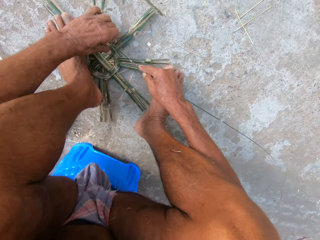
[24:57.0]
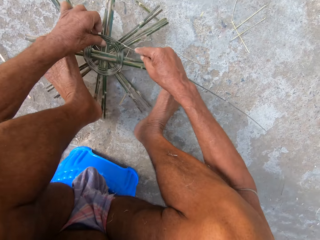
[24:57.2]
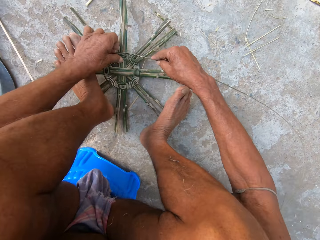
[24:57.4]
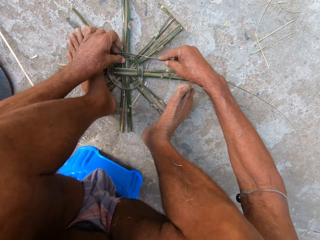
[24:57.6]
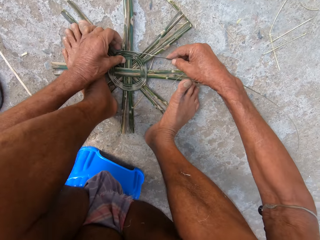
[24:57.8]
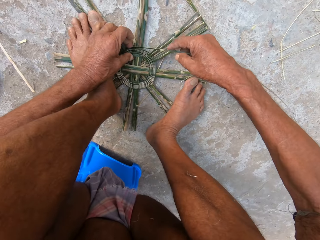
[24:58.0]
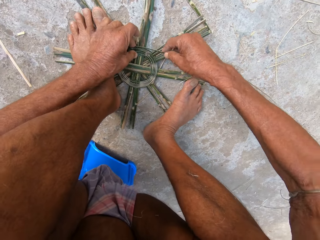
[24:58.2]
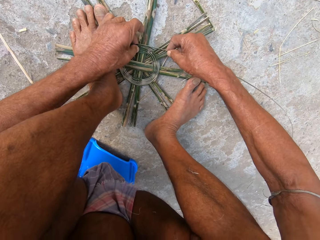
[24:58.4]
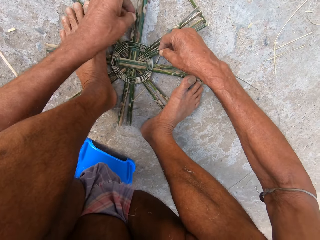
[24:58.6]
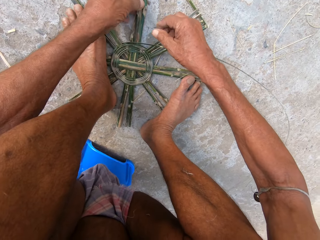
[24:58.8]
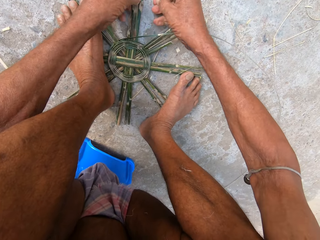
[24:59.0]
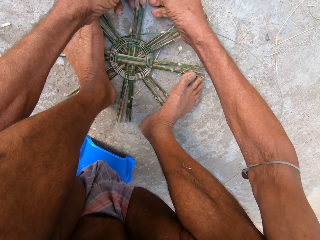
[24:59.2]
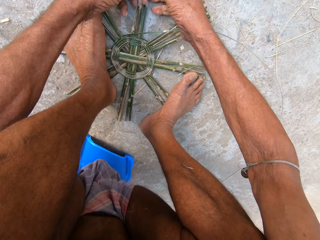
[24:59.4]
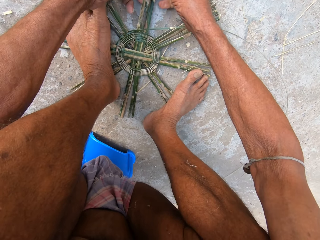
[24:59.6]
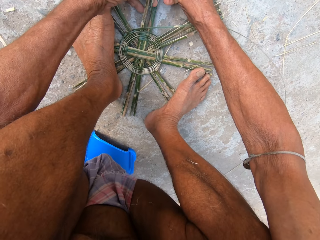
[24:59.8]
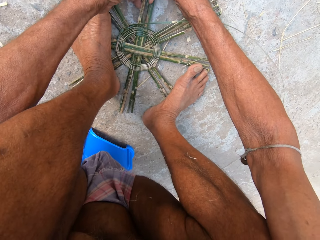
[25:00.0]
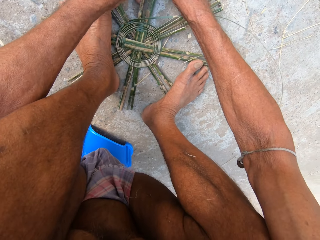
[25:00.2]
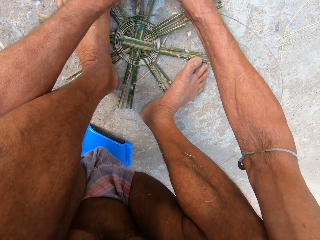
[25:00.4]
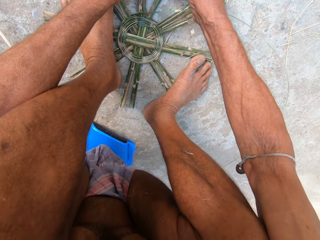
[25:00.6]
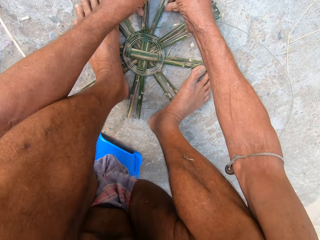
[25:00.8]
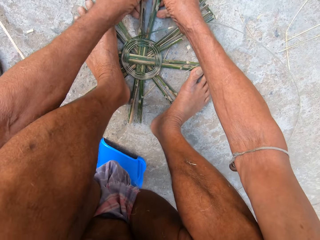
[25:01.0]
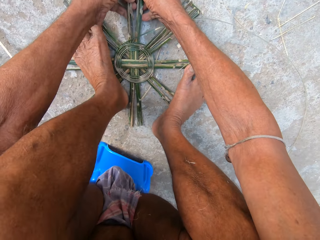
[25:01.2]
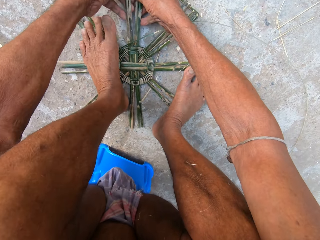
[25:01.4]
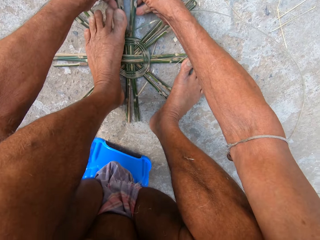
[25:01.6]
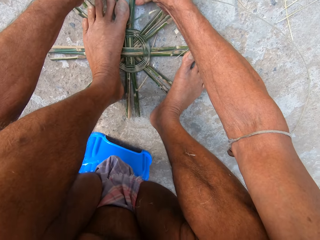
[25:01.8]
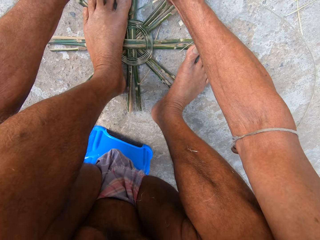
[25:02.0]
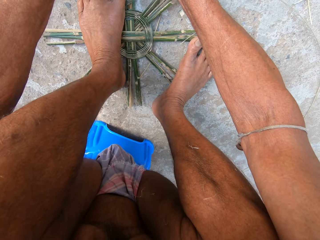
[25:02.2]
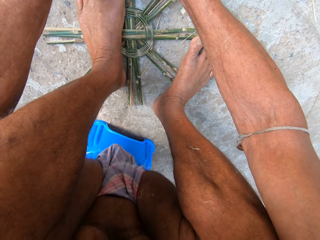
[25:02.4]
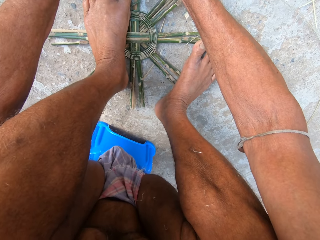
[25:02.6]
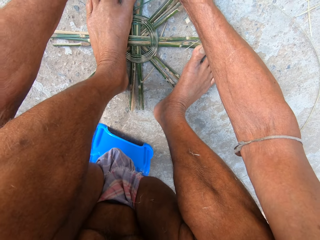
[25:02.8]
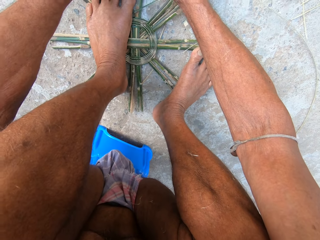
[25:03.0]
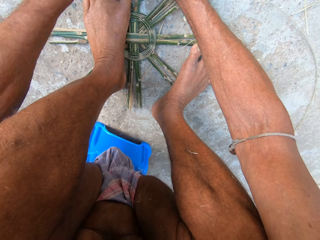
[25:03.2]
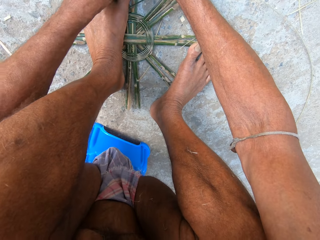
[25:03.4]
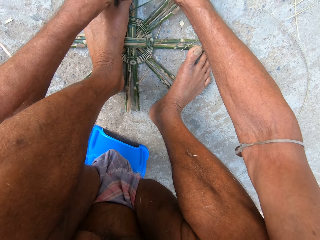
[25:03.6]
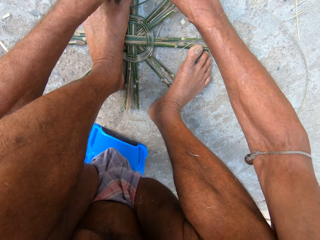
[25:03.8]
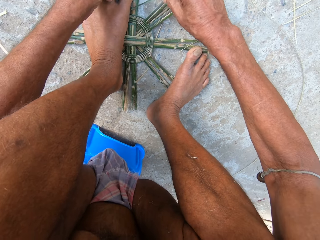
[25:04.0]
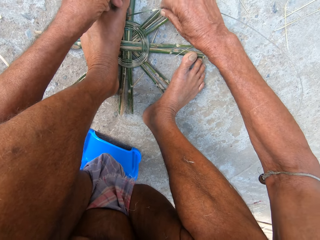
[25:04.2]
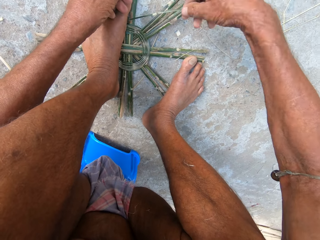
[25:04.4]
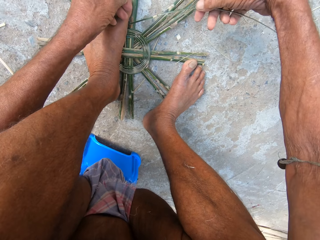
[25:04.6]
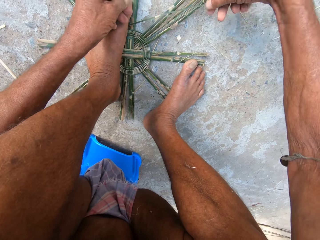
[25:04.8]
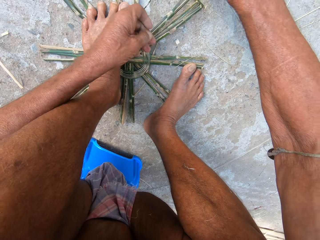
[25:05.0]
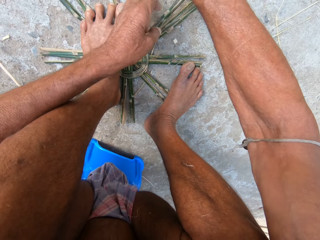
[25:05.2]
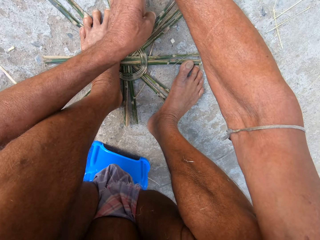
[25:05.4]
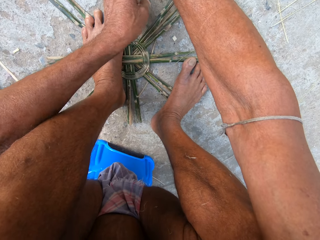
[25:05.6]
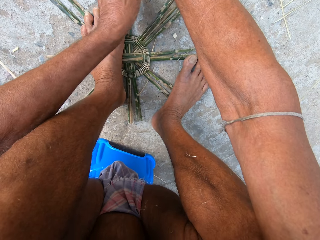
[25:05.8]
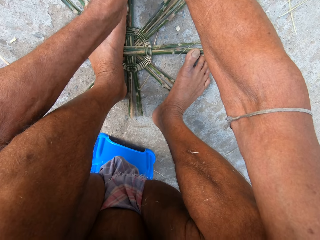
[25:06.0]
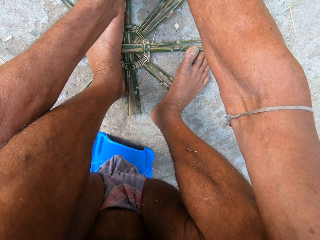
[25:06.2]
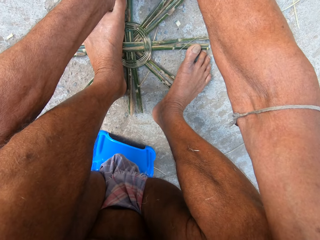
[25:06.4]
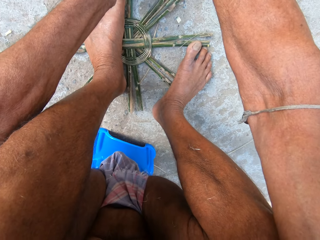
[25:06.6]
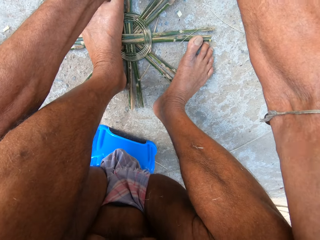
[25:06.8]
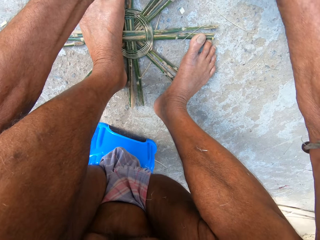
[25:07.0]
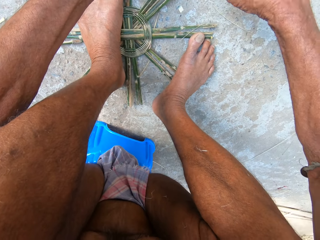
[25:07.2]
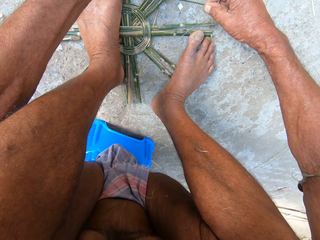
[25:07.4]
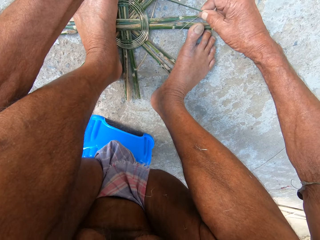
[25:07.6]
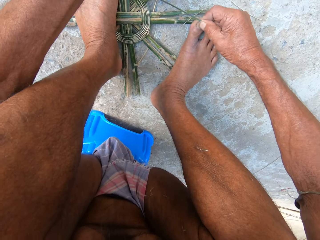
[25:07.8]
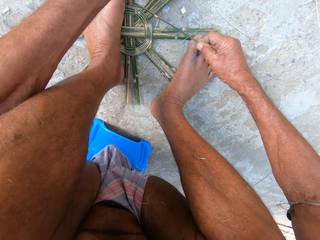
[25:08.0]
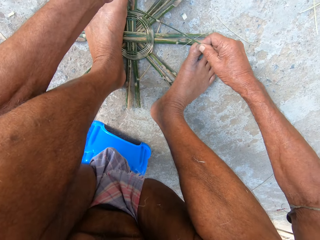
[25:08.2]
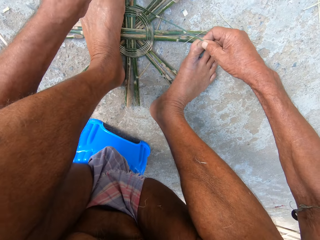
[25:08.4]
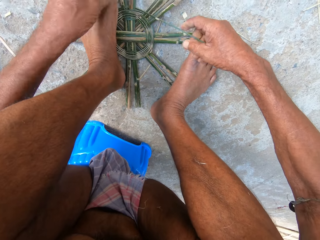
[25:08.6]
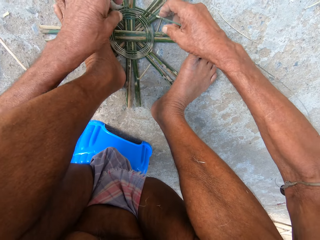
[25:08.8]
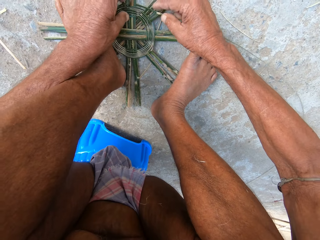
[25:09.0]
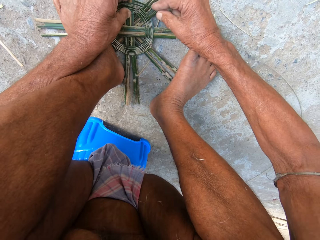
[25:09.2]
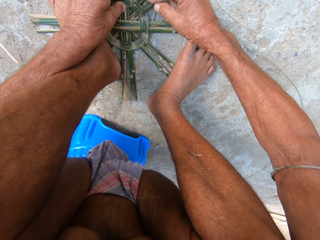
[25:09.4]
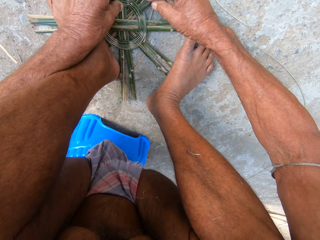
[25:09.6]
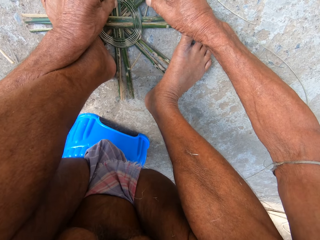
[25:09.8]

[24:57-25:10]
The camera wearer rotates something. He adjusts the bamboo strips on the ground with his left hand. He lifts his left leg from the bamboo strips on the ground. He places his left leg on the bamboo strips. He weaves the bamboo strips on the ground with both hands. He separates reeds. He picks up the reed. He weaves something with the reed.

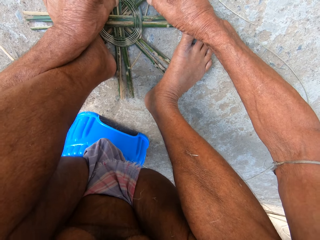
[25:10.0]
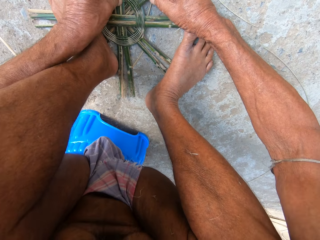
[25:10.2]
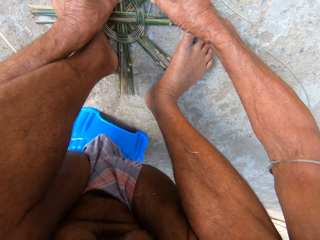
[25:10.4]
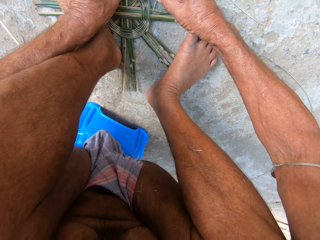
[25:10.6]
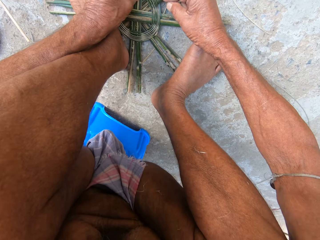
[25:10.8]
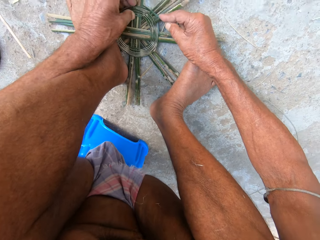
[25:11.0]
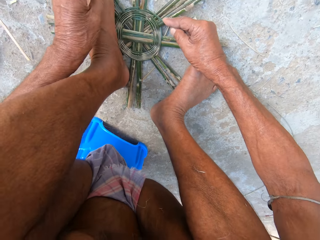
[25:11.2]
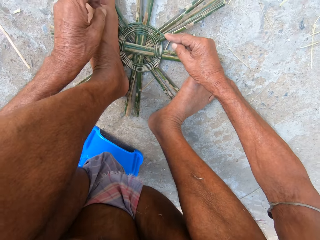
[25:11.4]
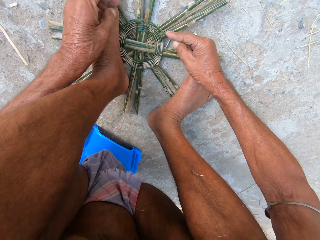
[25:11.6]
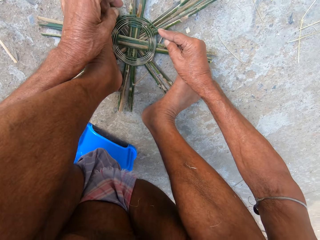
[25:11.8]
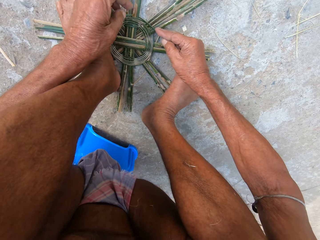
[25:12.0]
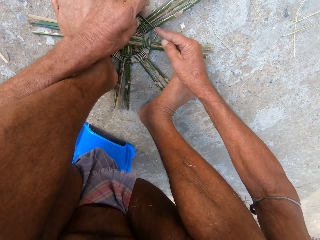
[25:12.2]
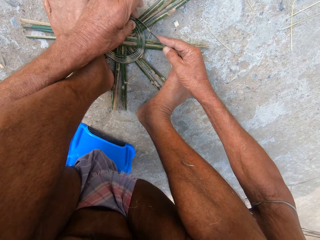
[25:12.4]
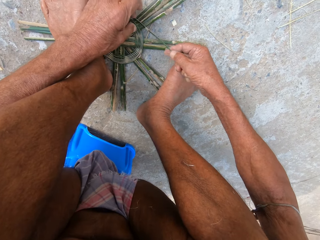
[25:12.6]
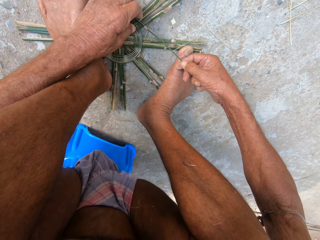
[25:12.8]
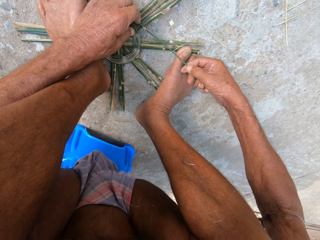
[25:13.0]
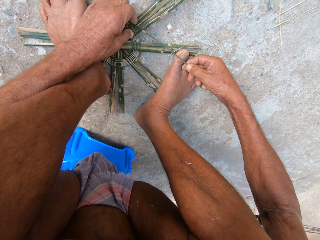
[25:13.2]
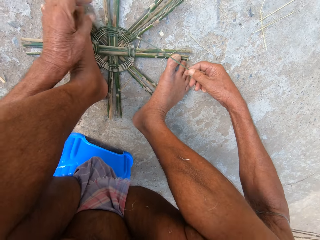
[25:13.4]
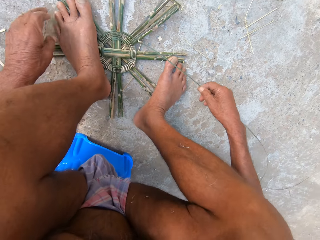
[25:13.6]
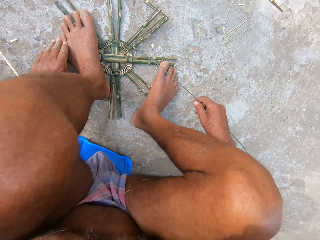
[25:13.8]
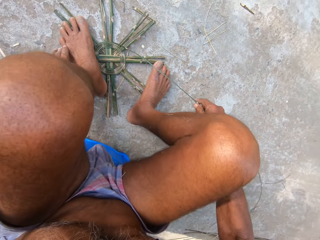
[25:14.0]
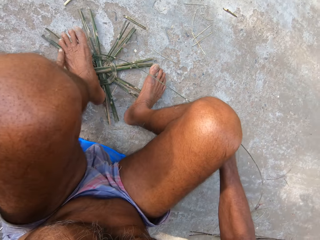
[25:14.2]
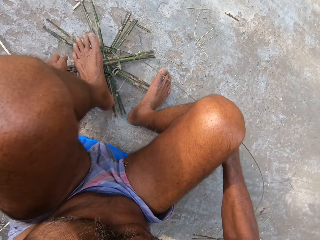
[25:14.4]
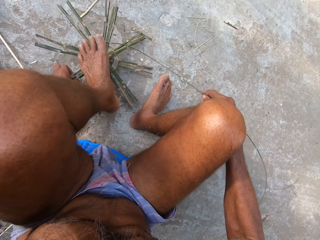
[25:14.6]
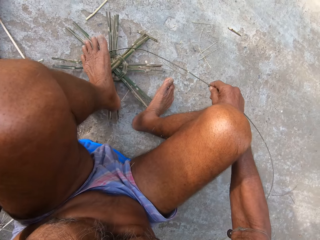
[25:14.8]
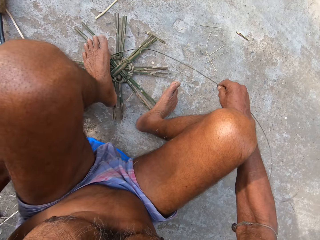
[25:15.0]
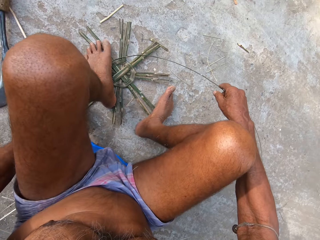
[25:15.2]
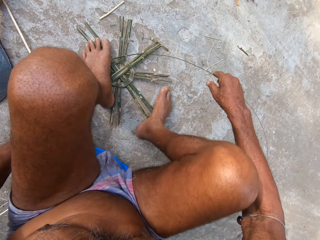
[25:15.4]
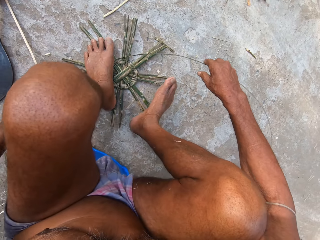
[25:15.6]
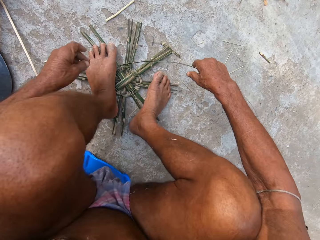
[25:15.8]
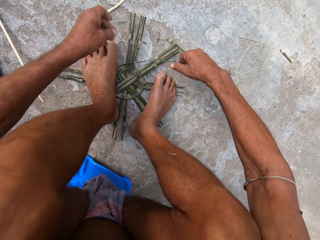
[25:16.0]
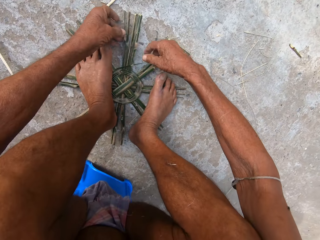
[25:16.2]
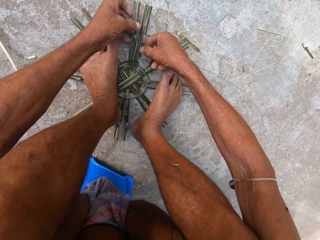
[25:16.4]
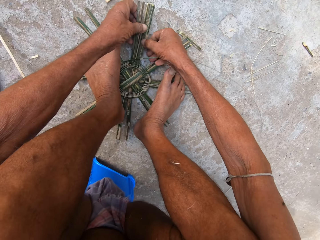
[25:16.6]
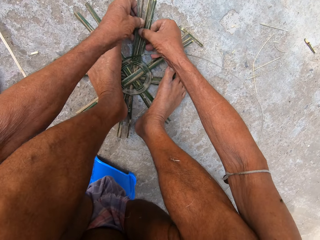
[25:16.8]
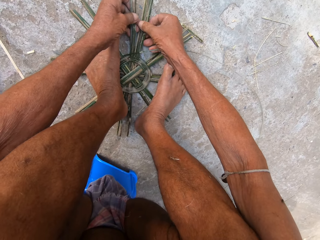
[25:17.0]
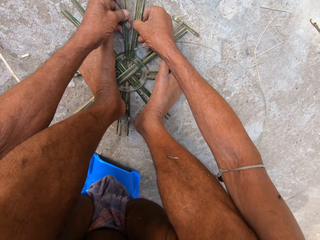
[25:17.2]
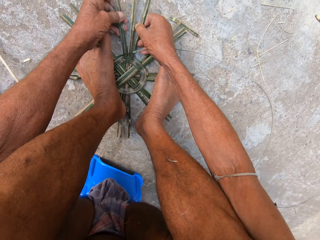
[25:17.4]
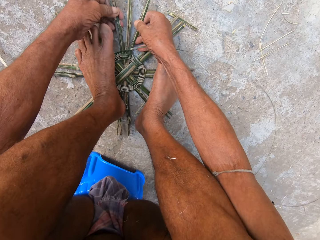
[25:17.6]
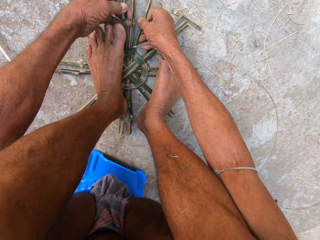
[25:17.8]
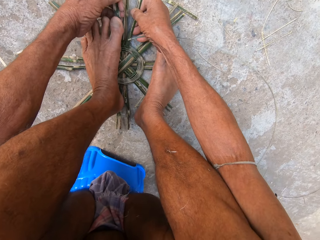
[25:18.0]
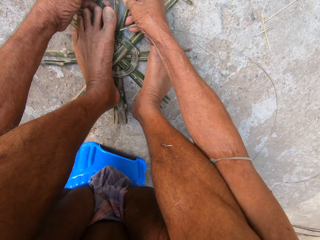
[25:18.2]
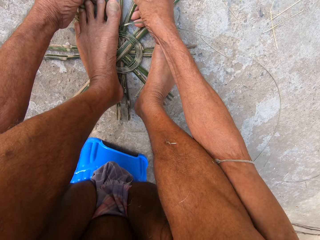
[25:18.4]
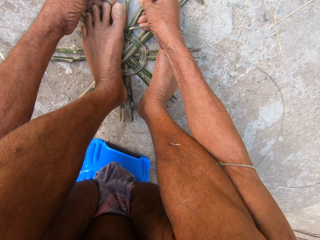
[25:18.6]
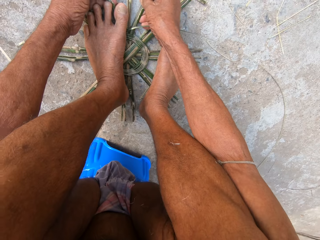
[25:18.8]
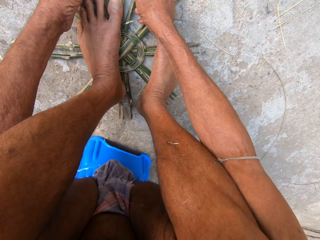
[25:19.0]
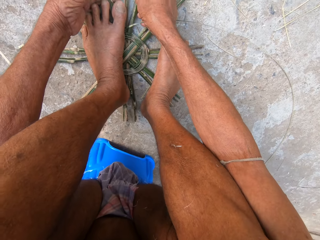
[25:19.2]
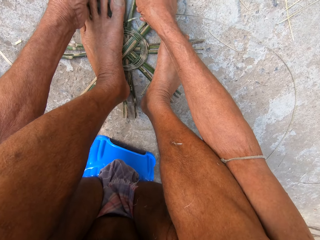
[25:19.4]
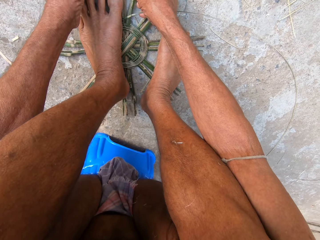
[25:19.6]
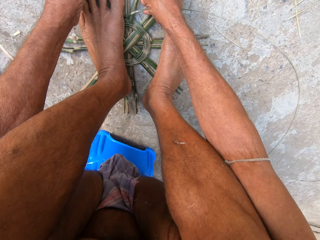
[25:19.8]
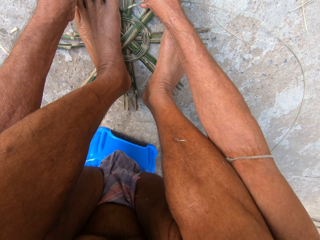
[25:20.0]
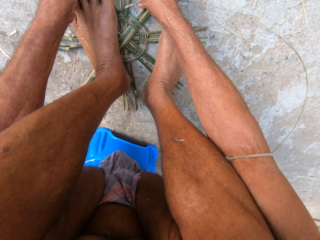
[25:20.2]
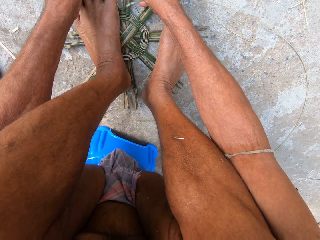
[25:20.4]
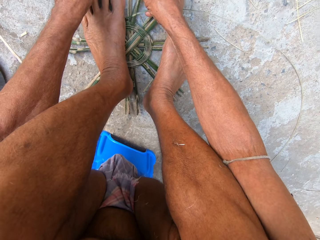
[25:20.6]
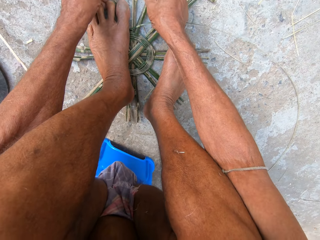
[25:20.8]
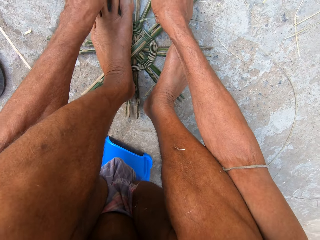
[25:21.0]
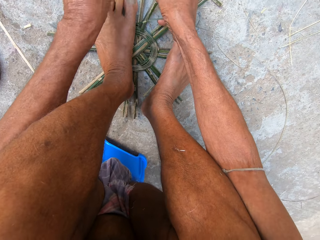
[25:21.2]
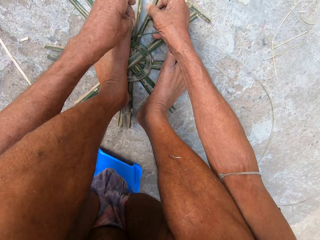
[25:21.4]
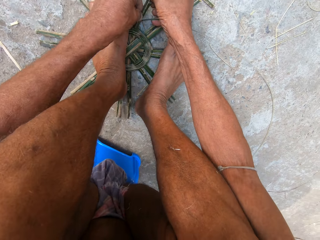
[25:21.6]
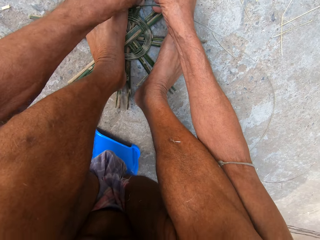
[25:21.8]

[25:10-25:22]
The camera wearer rotates something. He adjusts the bamboo strips on the ground with his left hand. He lifts his left leg from the bamboo strips on the ground. He places his left leg on the bamboo strips. He places his right leg on the bamboo strips. He separates reeds. He weaves the bamboo strips on the ground with both hands.
